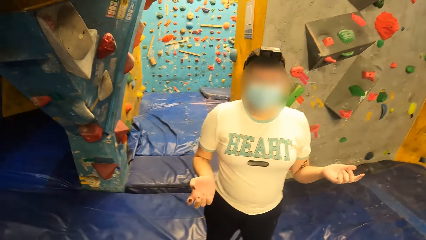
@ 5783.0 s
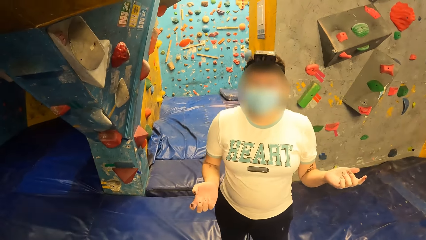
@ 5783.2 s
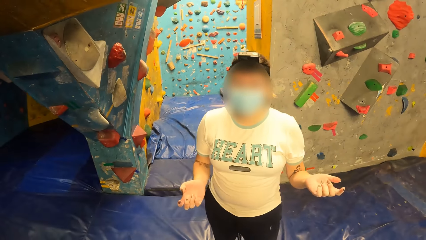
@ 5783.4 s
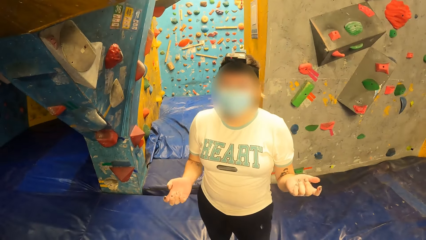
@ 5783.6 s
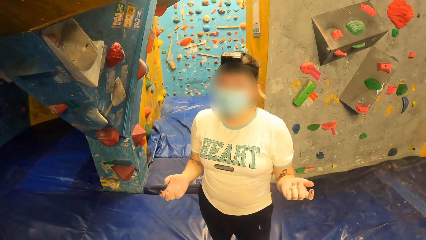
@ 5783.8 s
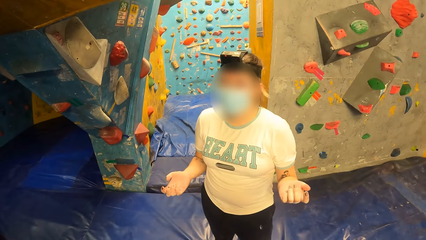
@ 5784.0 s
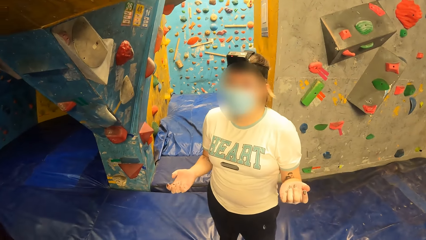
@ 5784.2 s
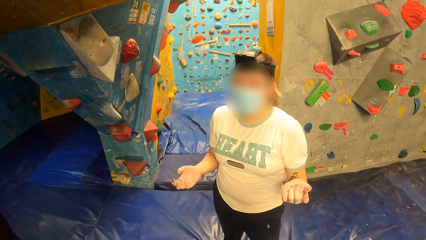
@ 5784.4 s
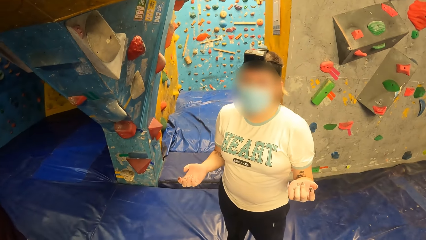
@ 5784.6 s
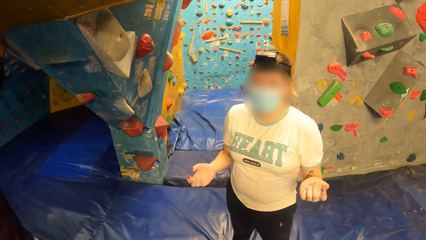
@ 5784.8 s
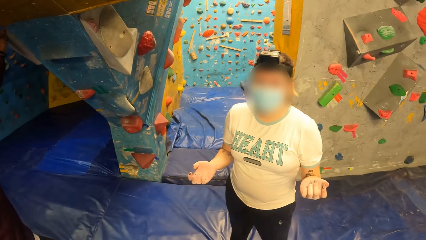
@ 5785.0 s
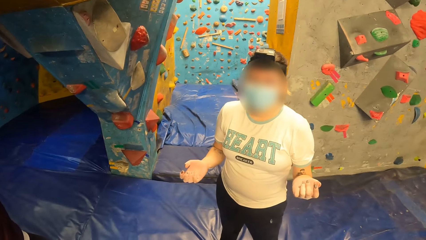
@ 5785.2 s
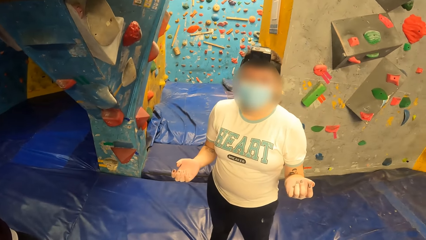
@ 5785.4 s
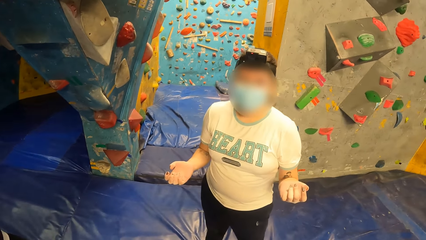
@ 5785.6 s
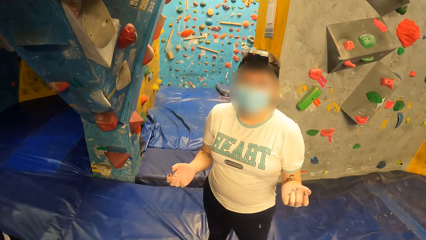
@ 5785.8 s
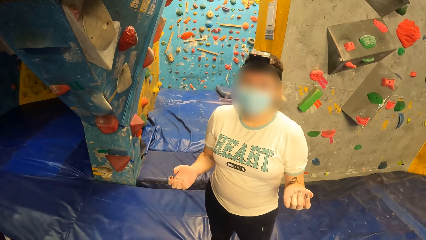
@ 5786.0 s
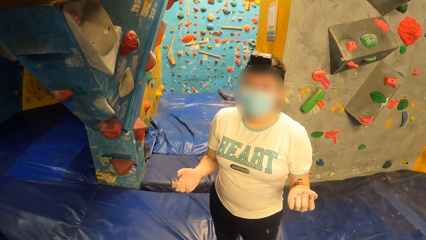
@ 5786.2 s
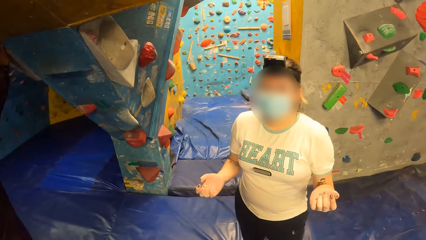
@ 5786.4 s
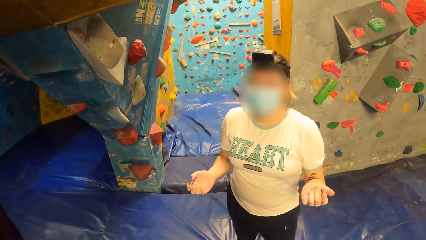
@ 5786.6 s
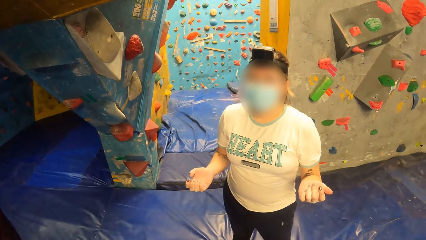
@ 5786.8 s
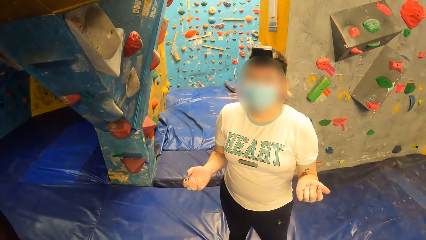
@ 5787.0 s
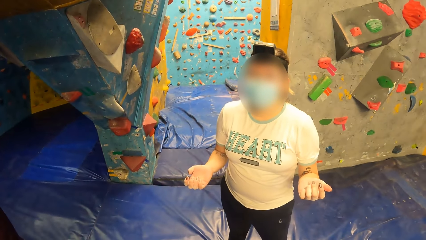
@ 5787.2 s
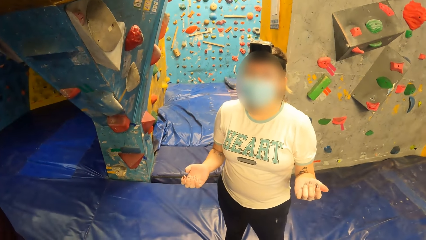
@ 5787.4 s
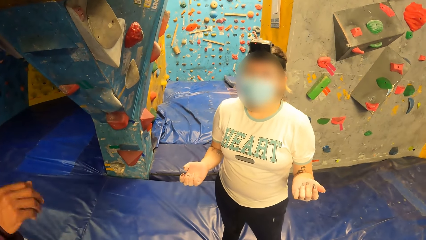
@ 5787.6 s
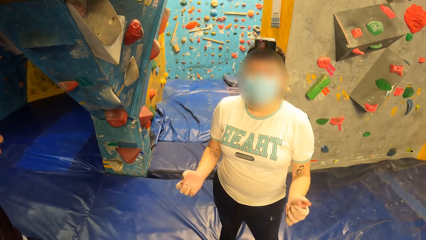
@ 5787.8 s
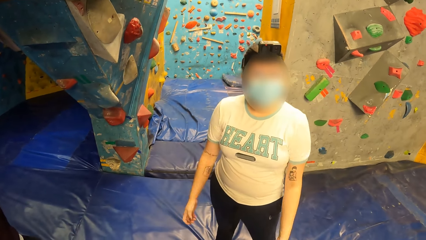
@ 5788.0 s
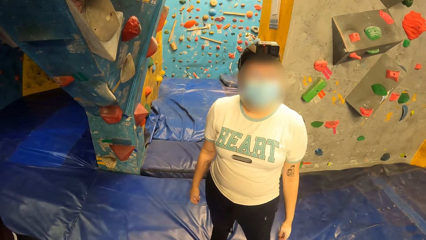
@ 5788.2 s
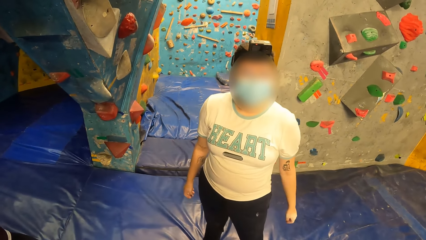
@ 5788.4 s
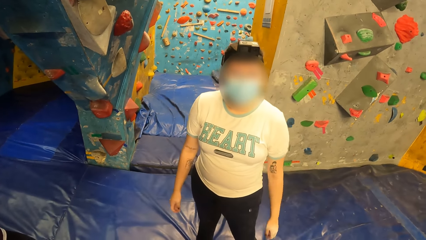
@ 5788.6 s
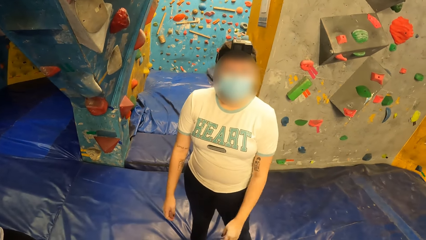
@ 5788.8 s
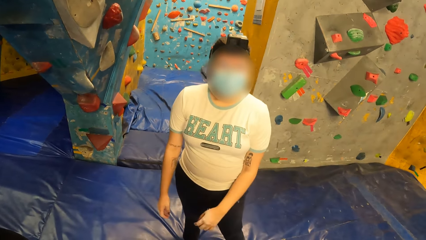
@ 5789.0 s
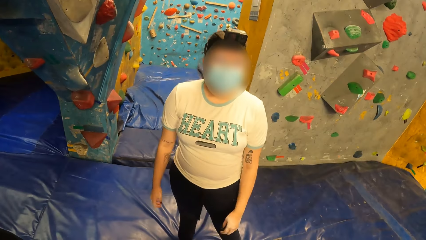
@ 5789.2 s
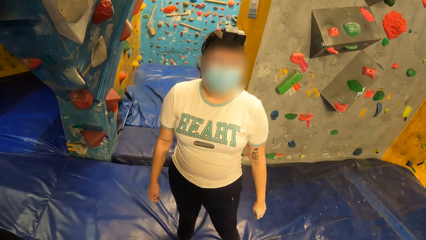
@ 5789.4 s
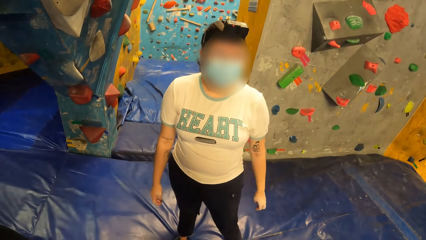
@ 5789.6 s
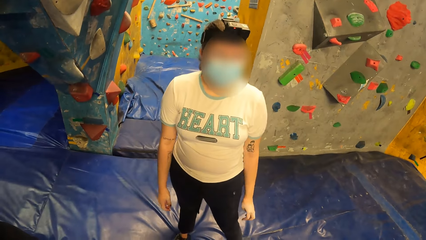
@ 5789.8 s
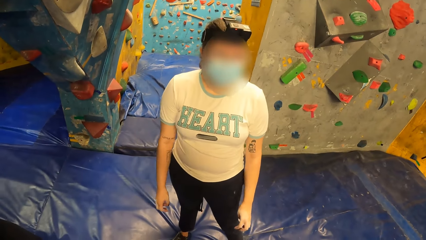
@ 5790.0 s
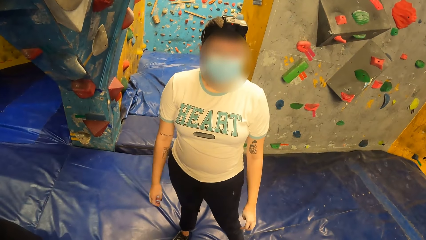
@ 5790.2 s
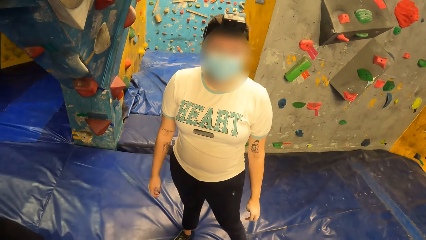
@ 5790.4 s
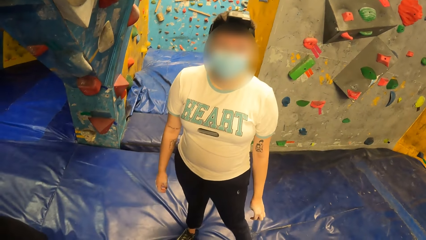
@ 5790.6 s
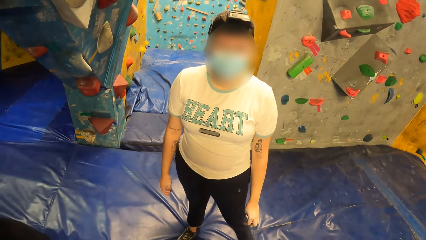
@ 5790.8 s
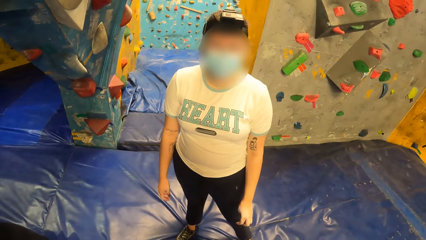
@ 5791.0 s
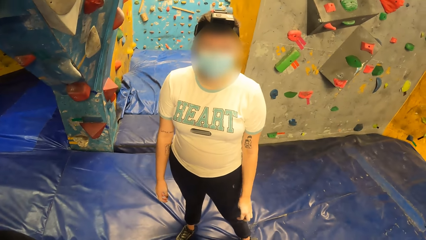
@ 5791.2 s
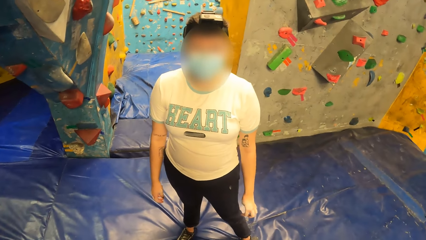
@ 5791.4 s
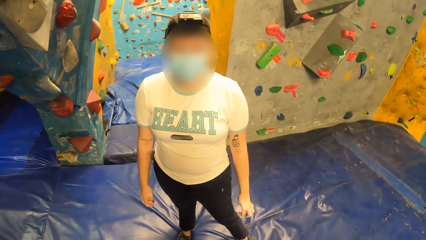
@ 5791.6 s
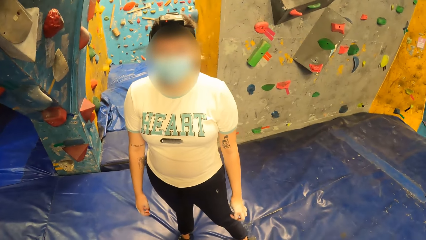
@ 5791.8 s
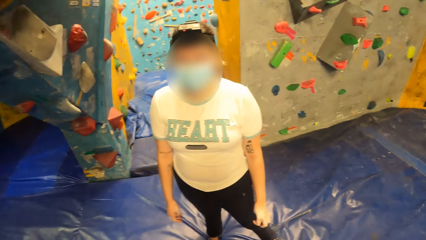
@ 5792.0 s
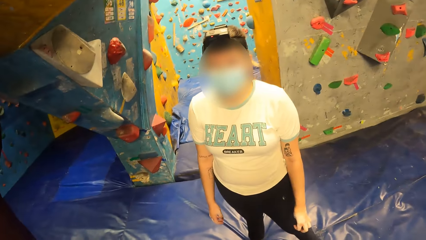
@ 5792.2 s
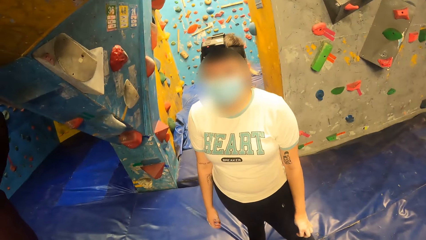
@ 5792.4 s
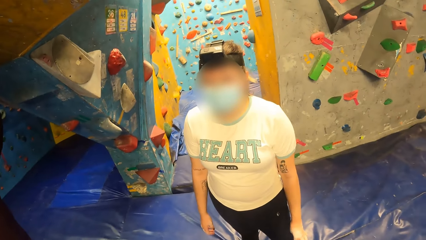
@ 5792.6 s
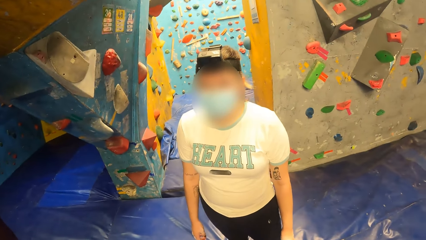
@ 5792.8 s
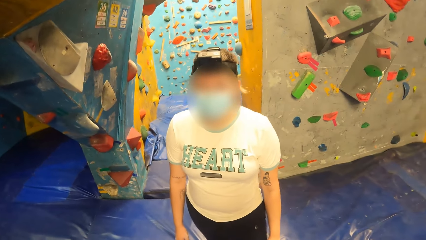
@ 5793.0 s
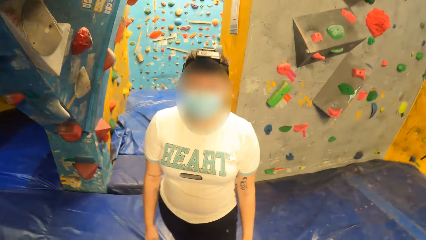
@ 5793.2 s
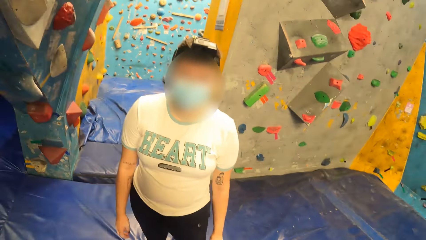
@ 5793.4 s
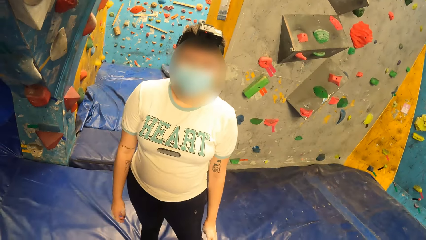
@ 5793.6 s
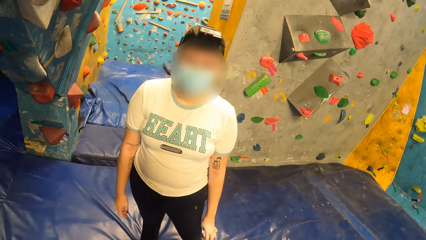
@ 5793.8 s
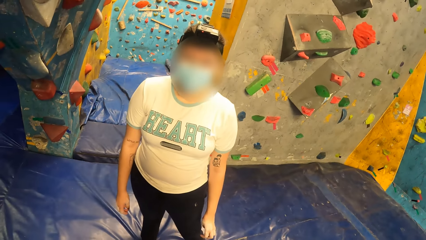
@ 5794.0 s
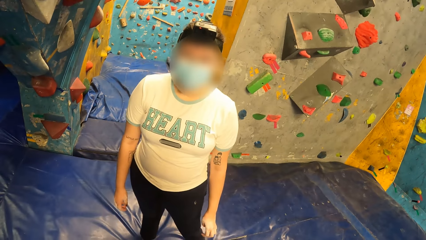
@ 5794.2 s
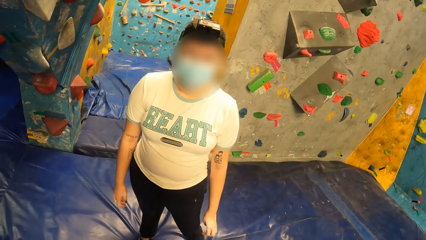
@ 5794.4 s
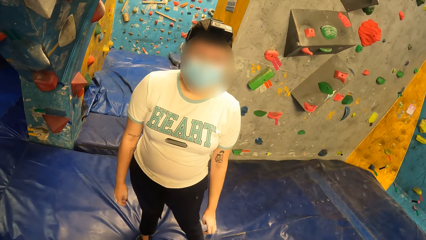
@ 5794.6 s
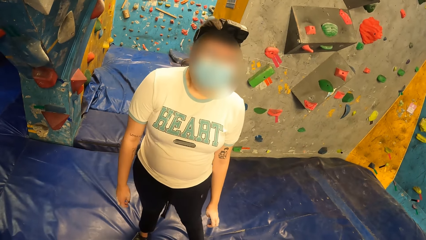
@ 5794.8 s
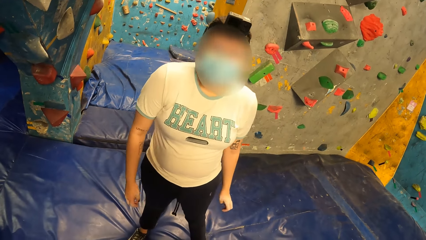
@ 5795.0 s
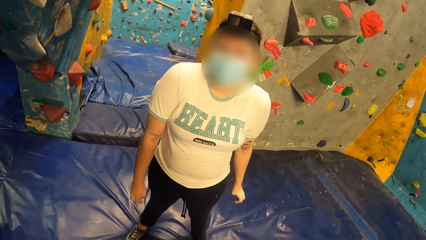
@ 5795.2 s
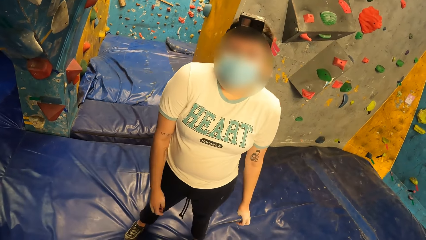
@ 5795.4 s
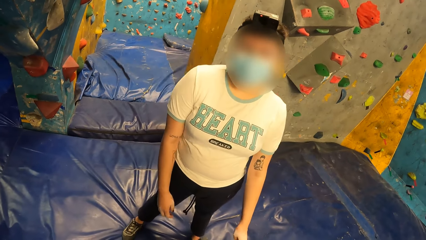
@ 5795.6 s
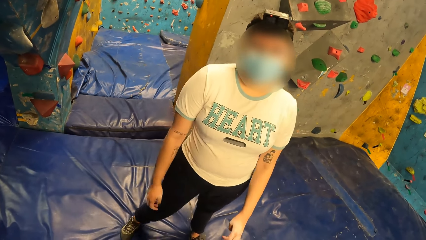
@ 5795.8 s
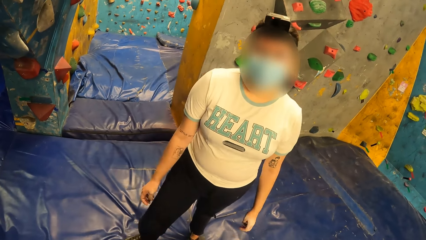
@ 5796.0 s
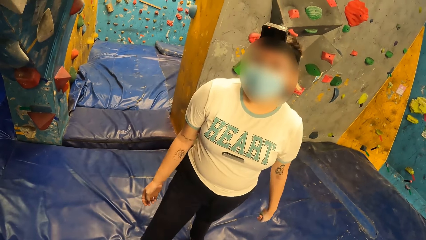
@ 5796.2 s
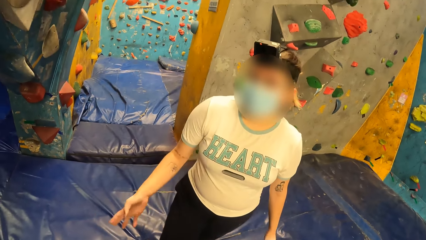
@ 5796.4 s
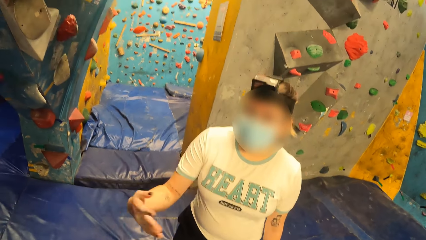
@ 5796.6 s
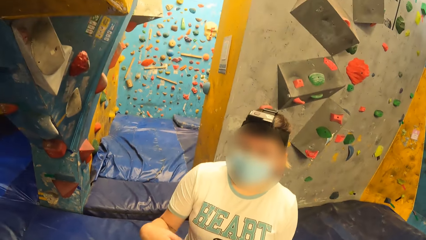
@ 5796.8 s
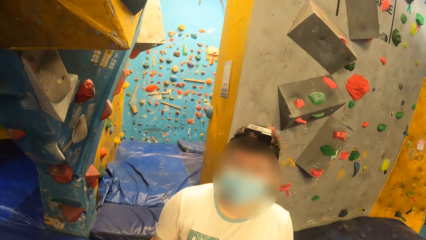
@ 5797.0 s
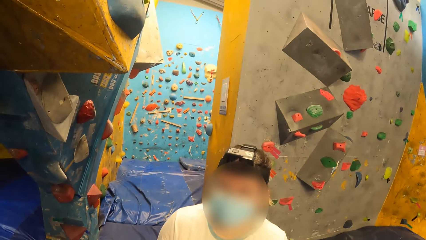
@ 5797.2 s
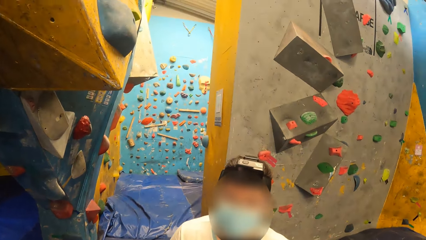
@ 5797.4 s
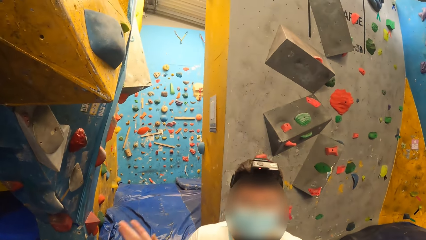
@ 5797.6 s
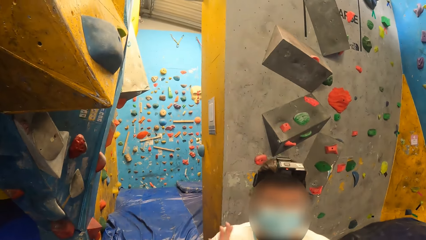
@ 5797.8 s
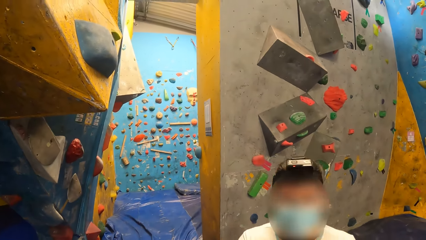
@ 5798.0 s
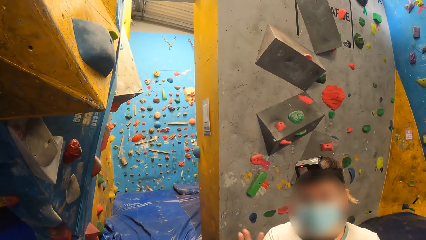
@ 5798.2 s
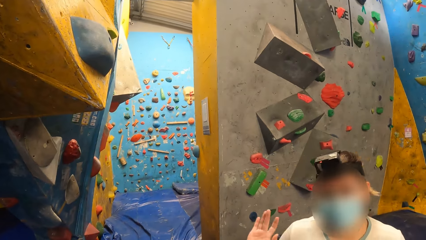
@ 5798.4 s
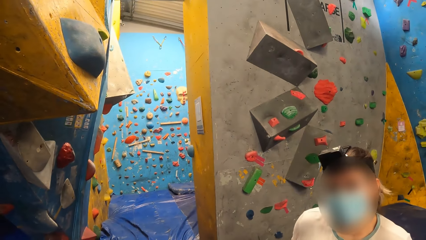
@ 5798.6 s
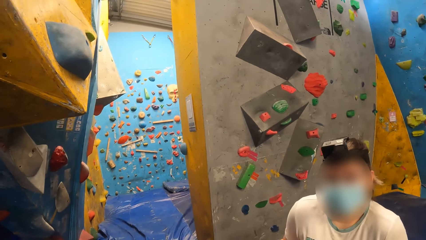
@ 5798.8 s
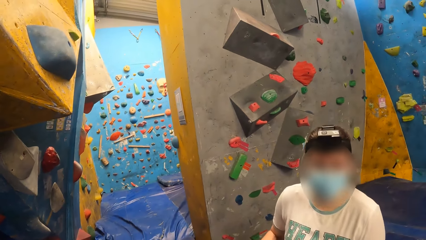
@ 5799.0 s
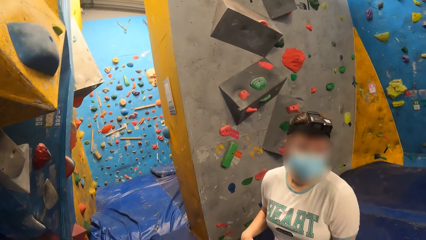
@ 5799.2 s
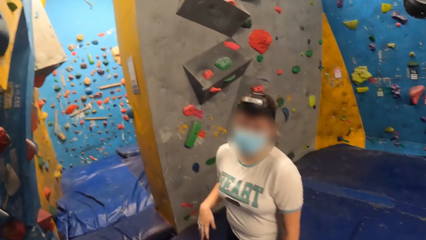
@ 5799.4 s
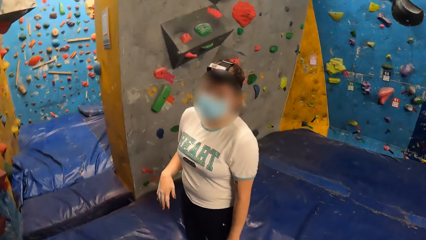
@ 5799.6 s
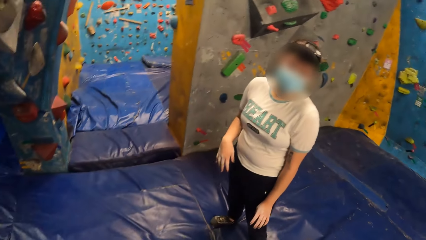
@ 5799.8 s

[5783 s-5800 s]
A woman converses with the camera wearer in the climb wall room.
